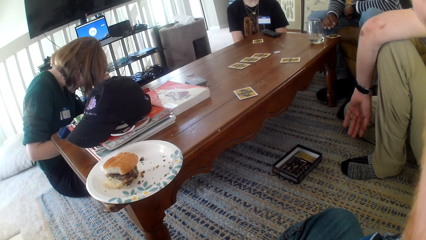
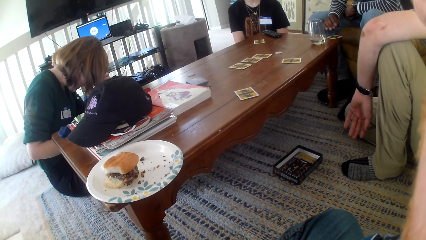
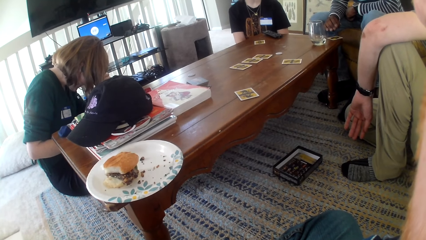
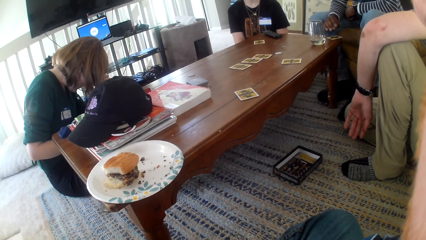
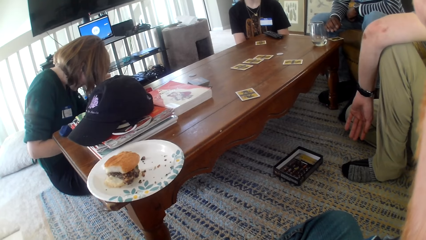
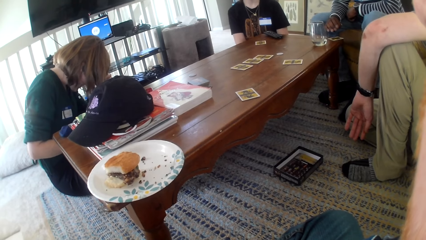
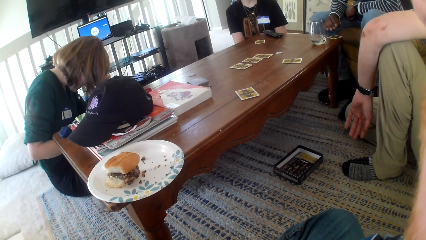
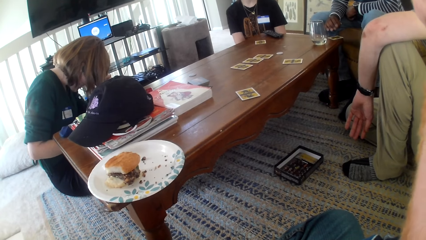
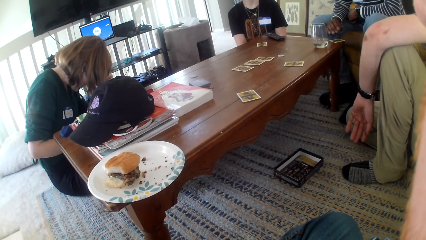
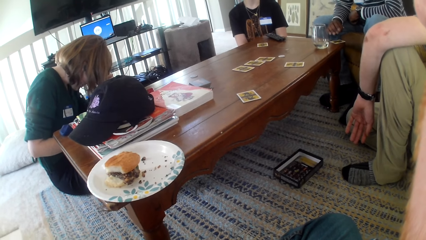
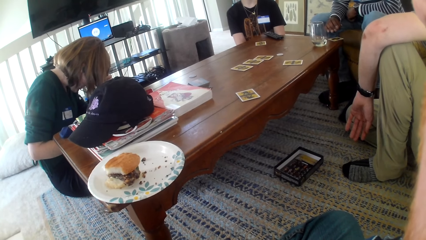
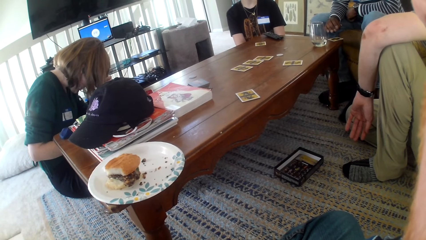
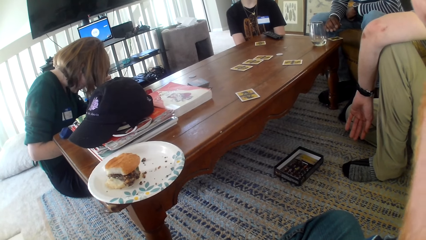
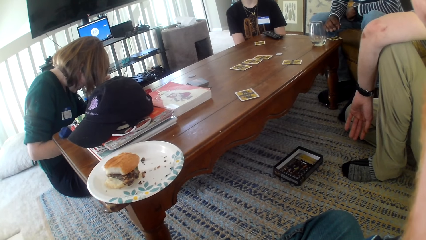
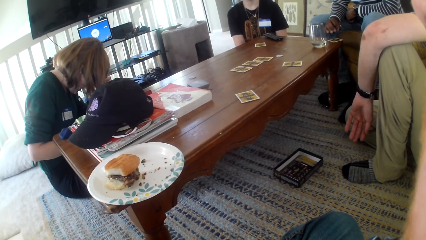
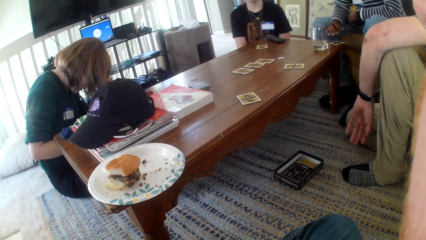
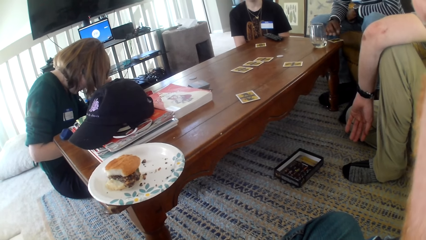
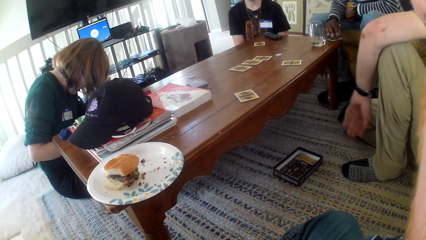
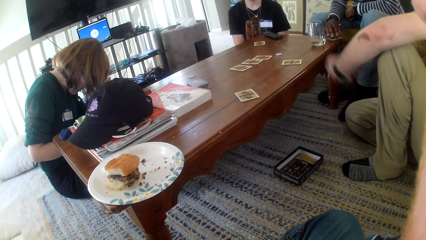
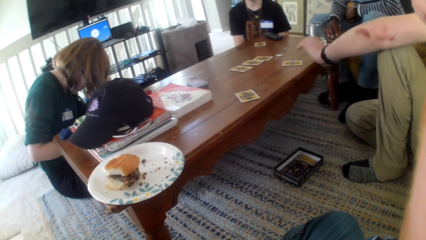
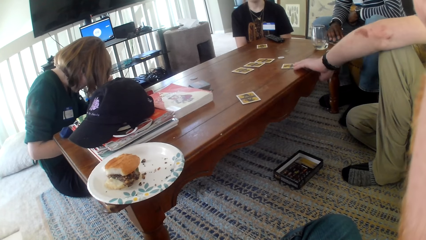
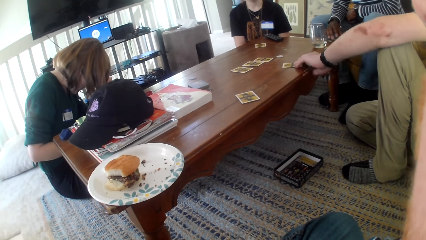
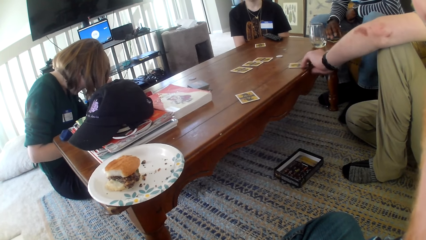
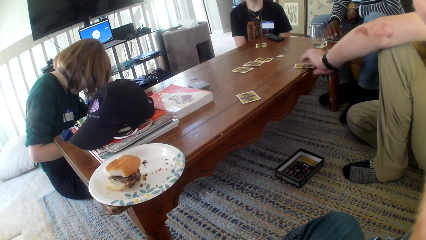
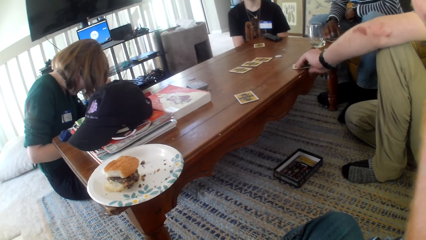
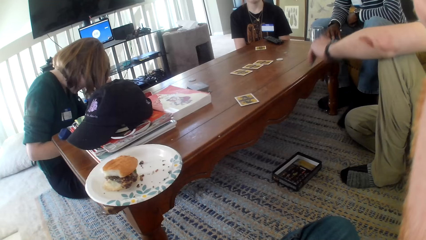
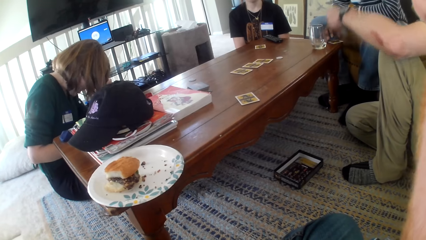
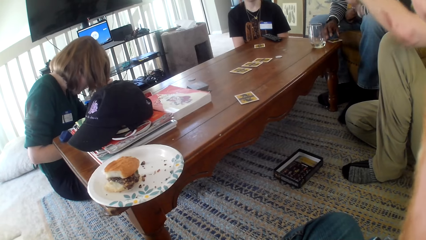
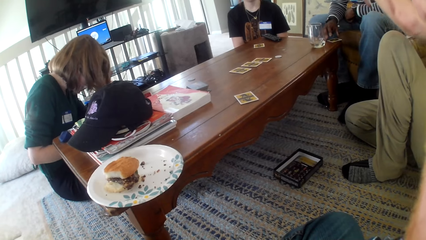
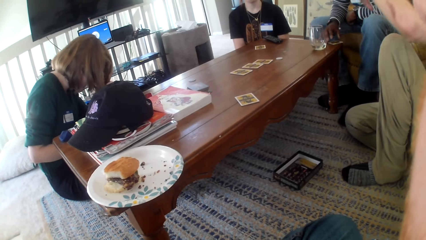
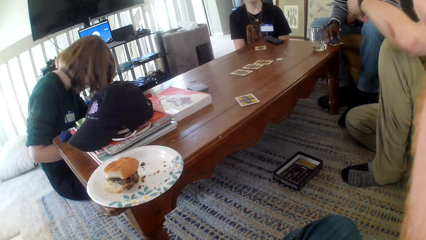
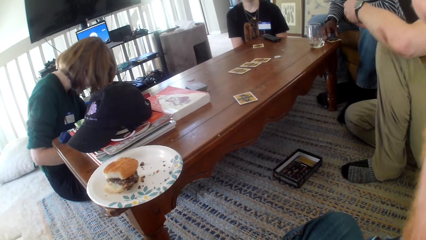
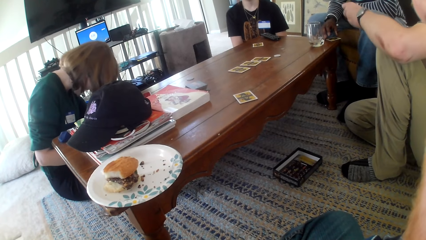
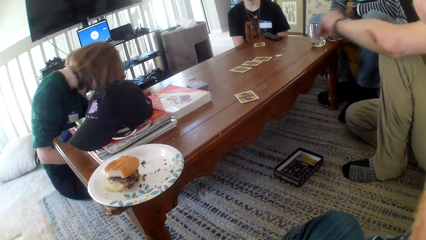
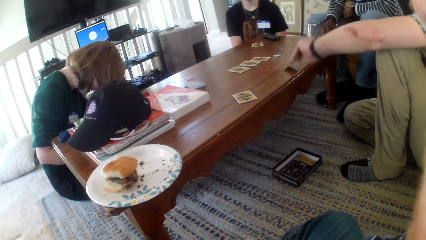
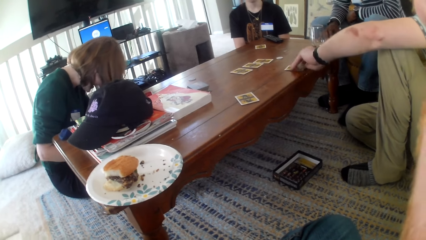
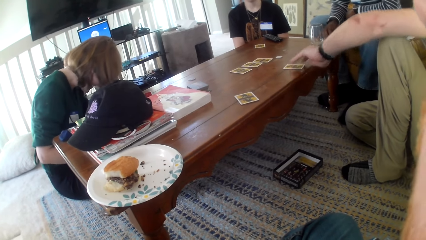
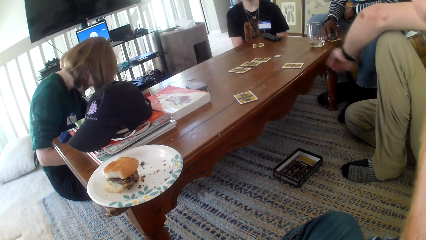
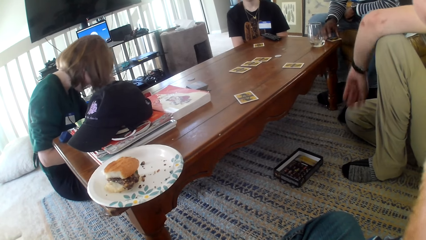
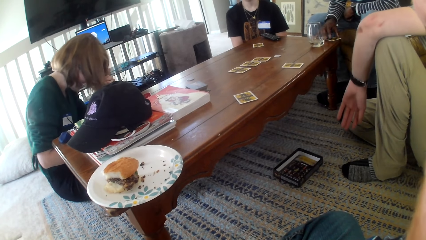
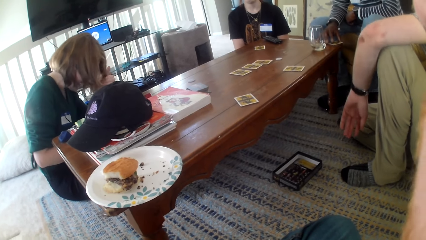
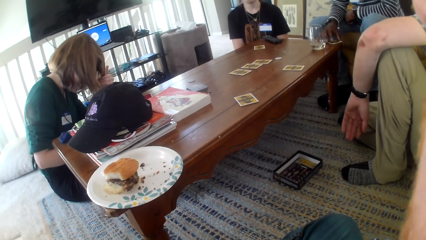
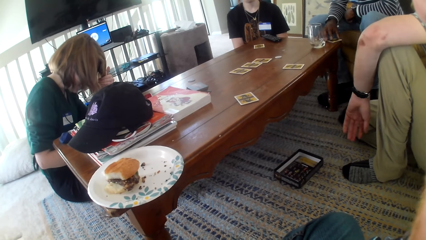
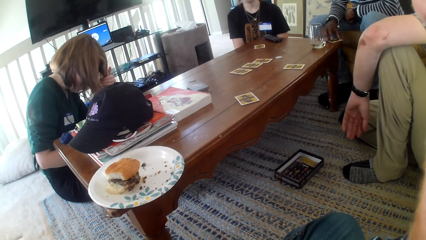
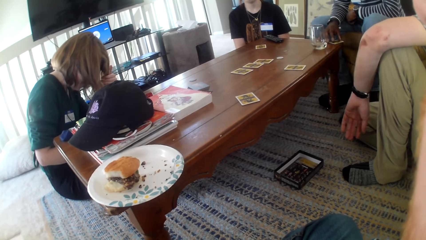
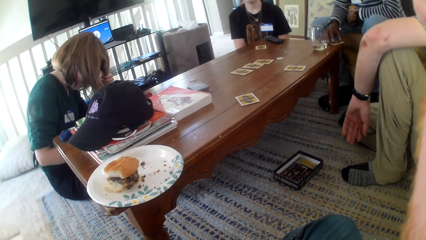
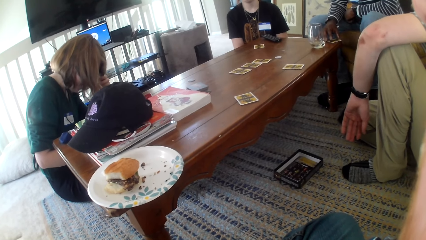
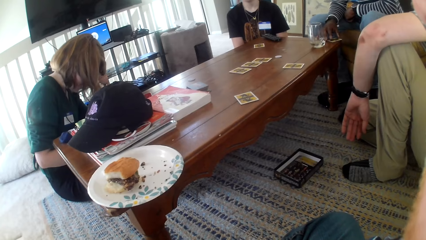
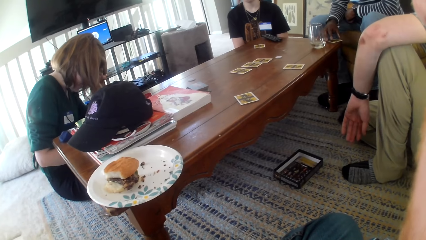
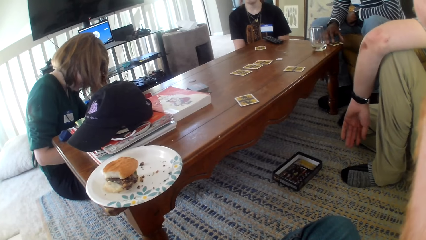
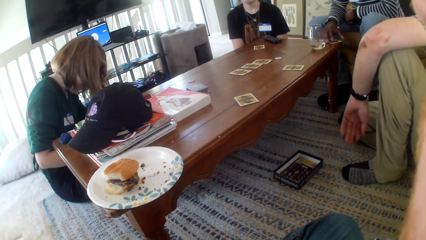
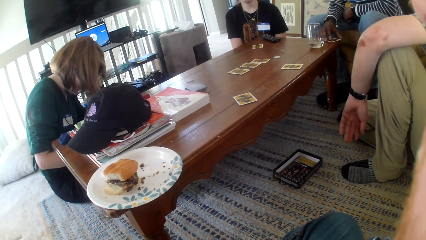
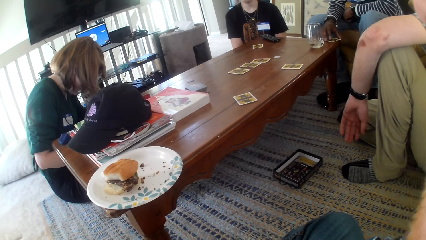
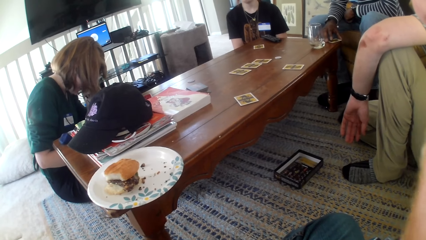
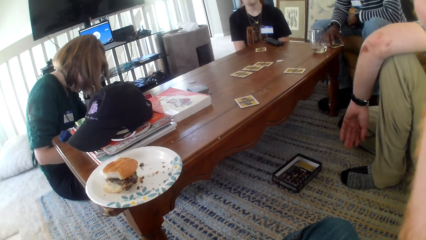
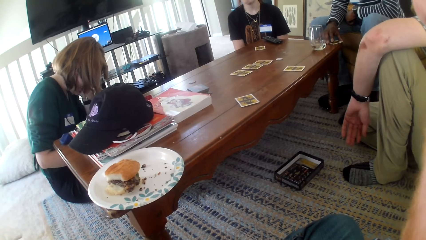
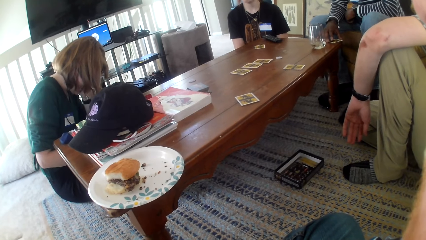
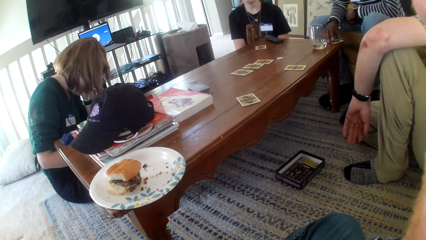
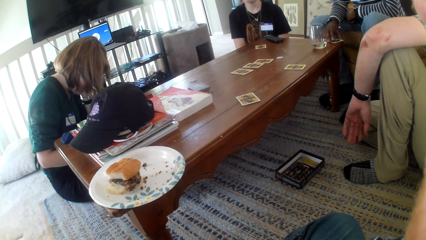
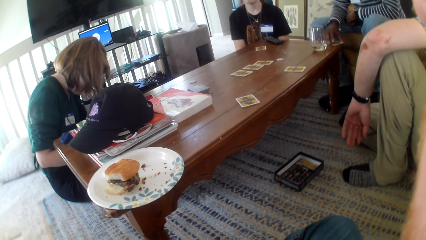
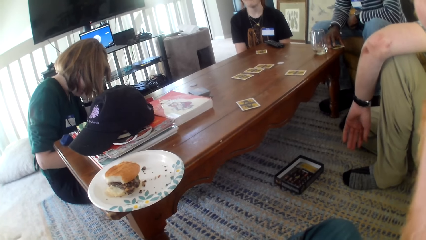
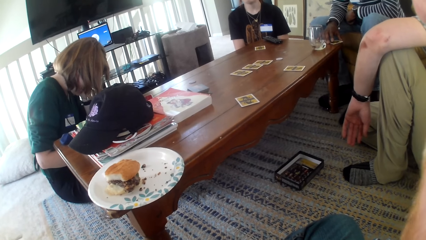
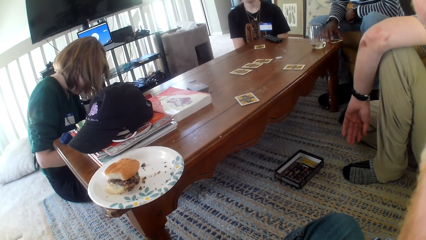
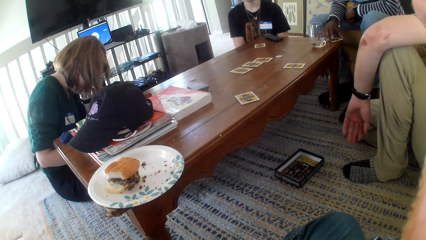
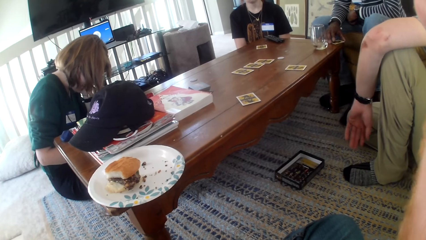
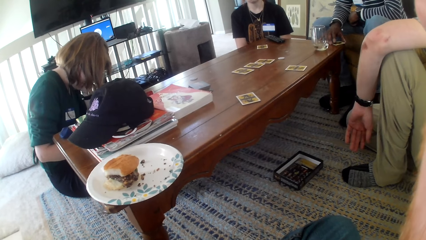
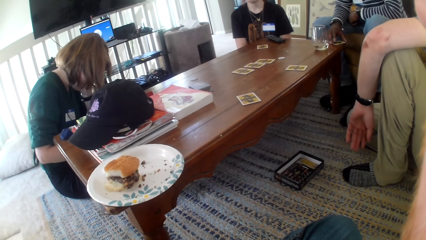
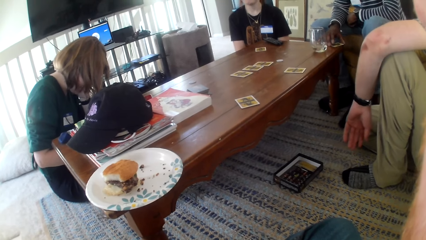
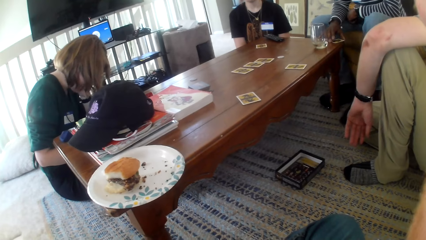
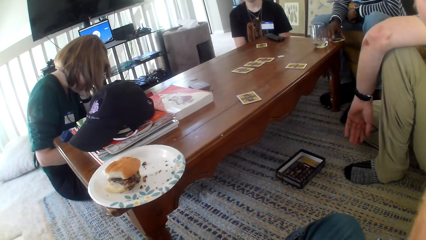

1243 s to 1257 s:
A man picks up the card on the table. A woman talks. The man places the card on the table and moves a hand. The woman talks.

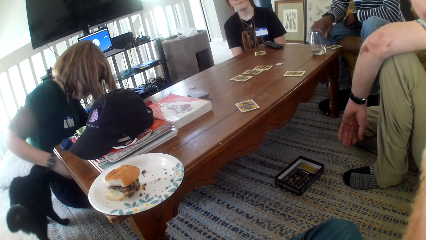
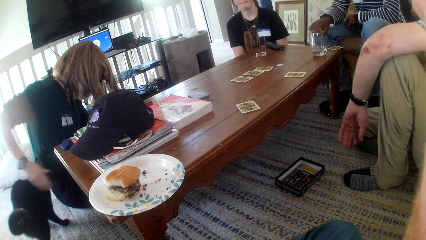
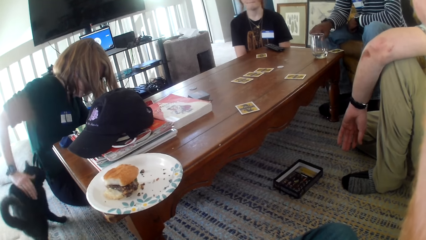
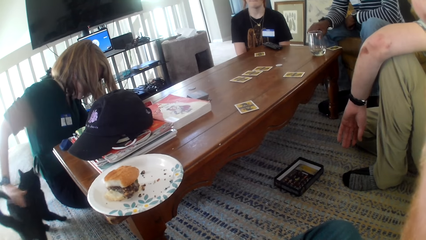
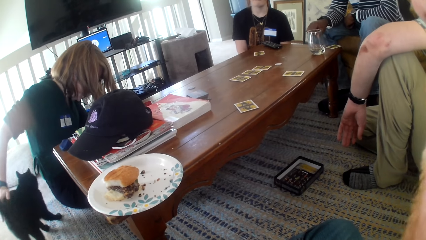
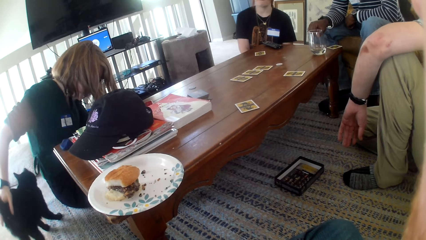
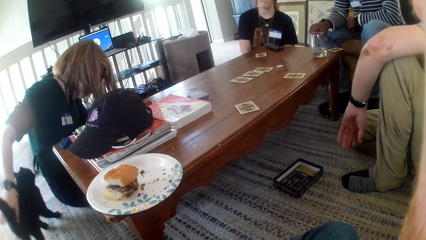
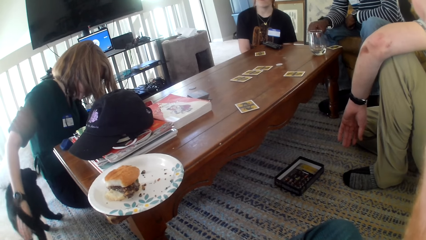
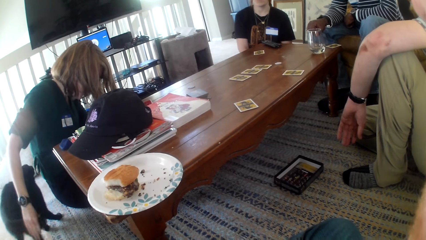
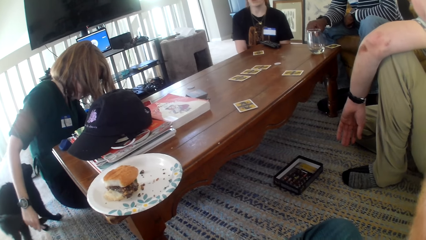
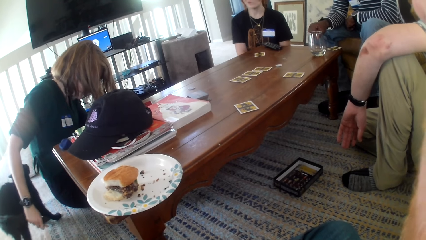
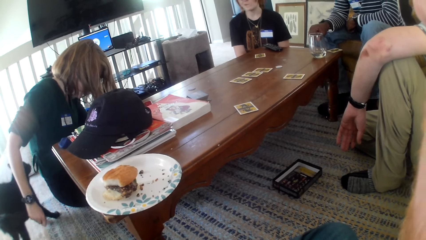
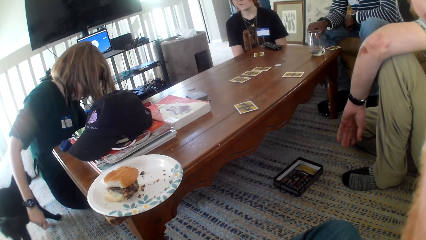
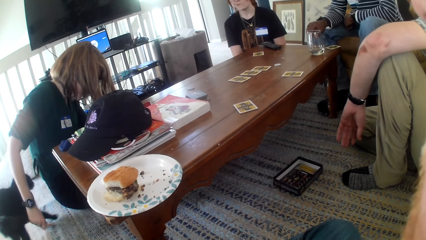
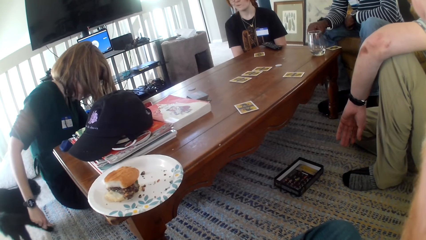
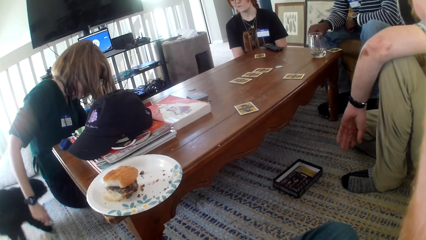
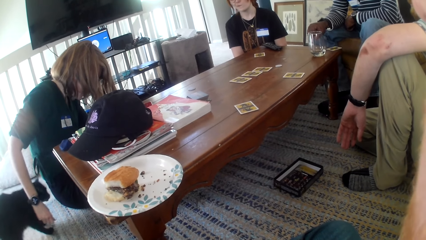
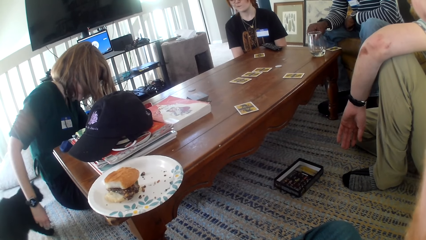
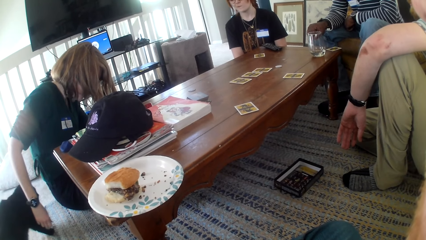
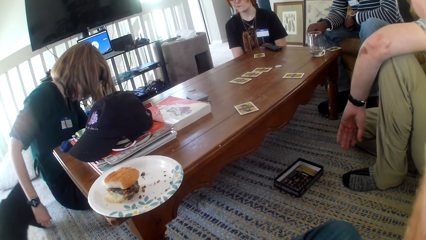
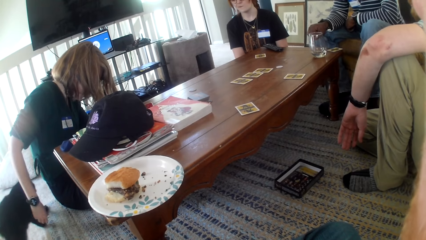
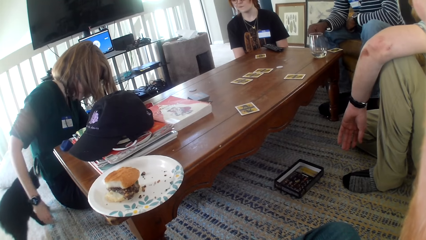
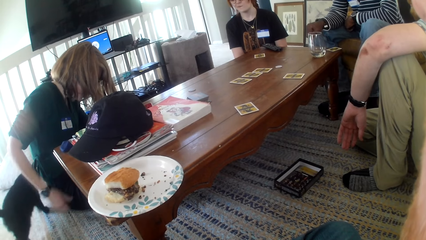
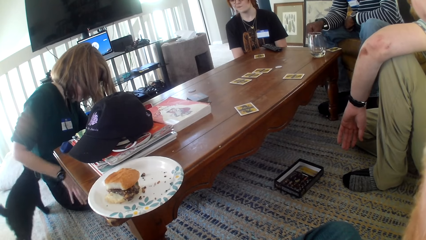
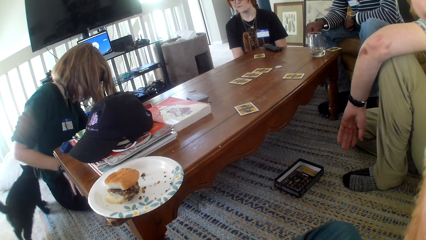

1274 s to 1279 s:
The camera wearer touches the cat. A woman talks.
